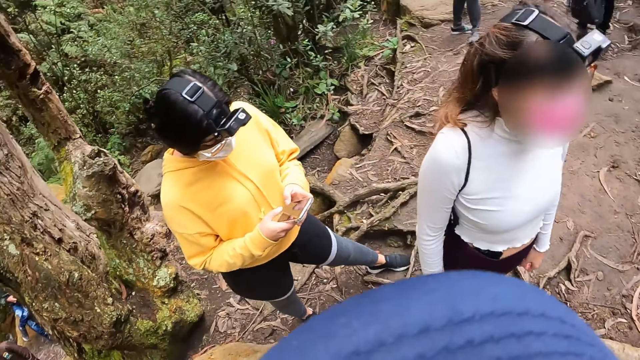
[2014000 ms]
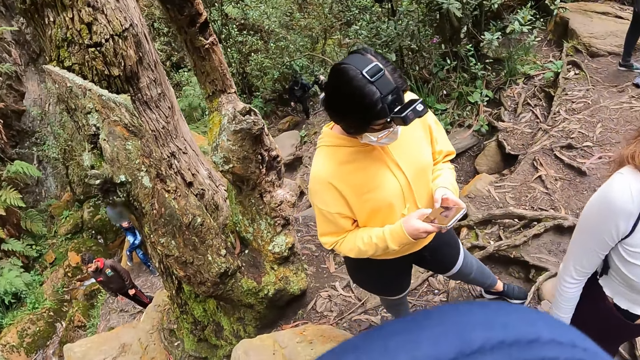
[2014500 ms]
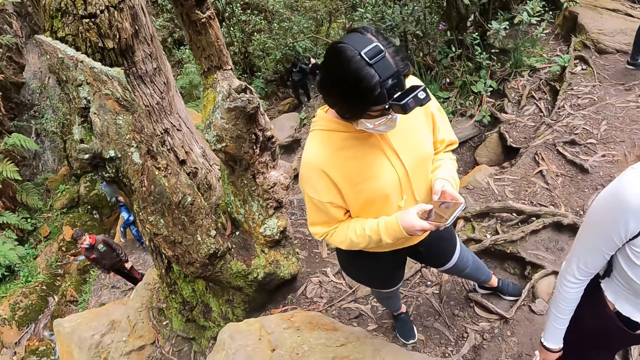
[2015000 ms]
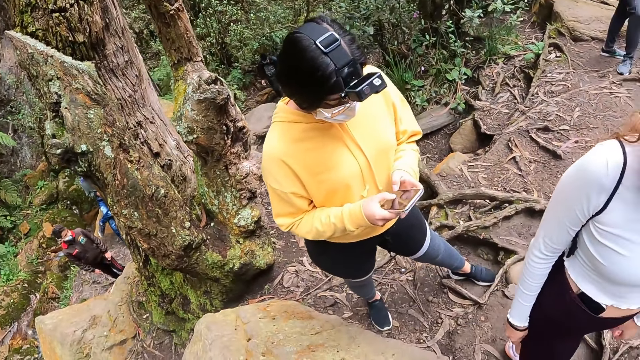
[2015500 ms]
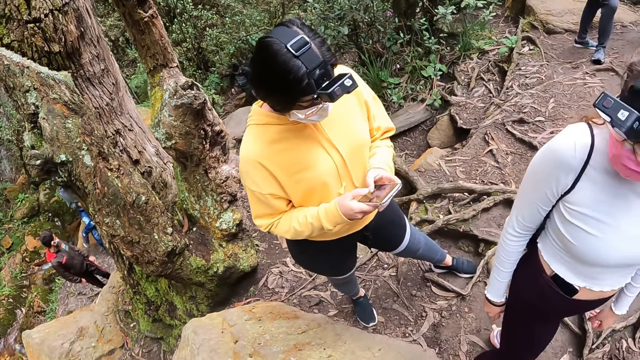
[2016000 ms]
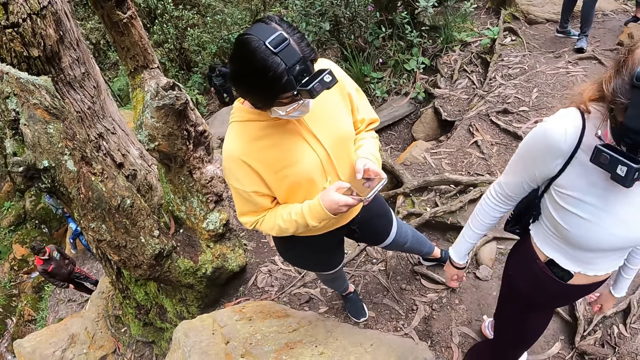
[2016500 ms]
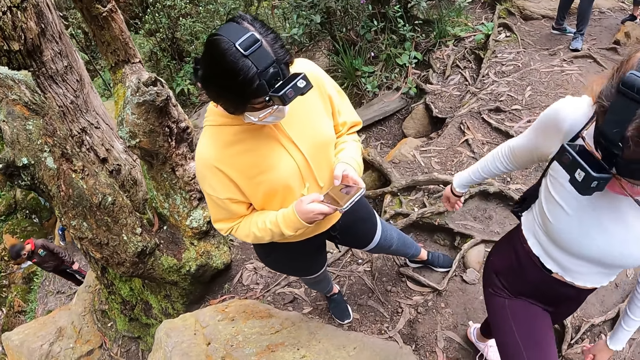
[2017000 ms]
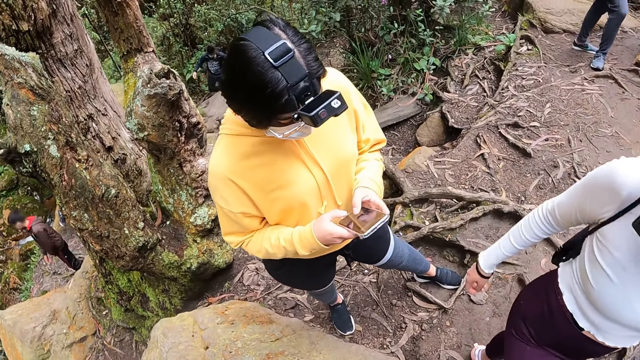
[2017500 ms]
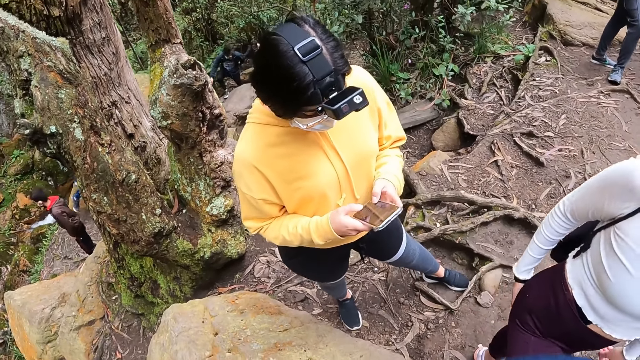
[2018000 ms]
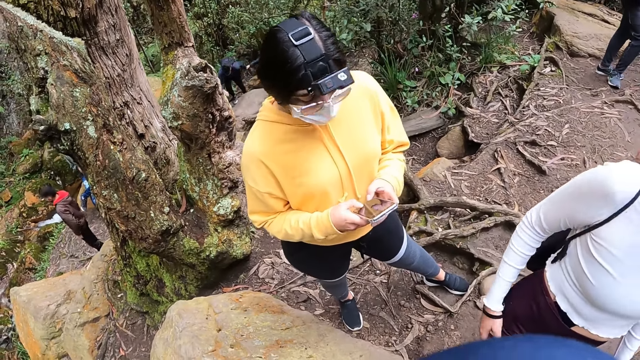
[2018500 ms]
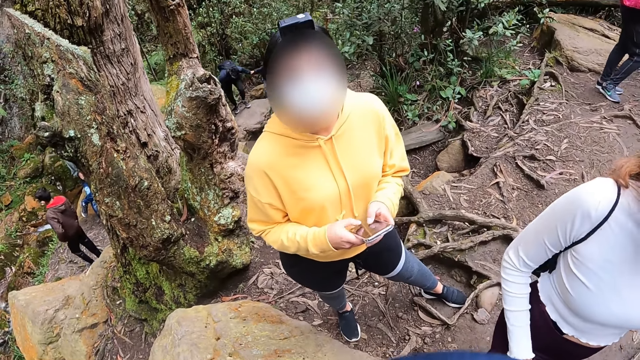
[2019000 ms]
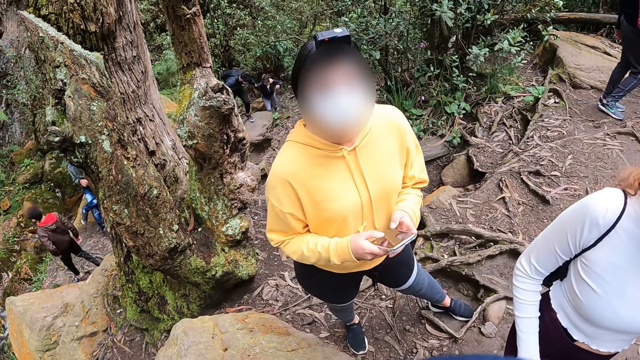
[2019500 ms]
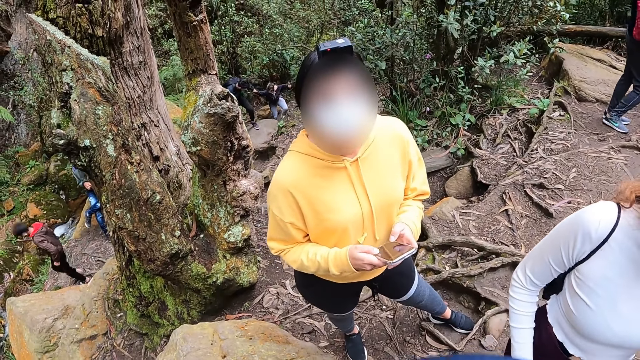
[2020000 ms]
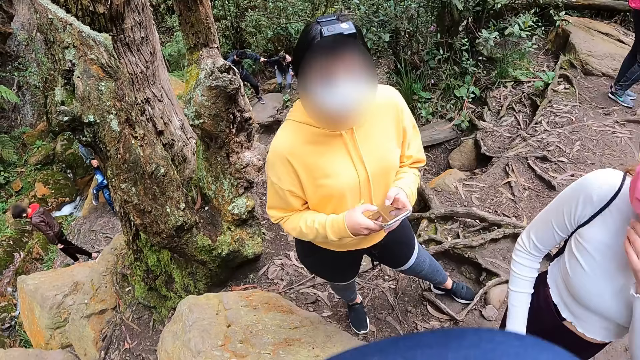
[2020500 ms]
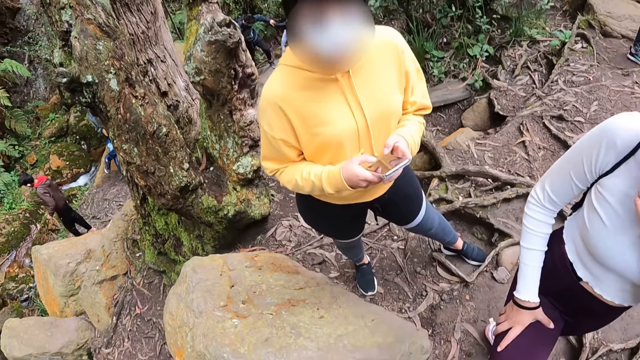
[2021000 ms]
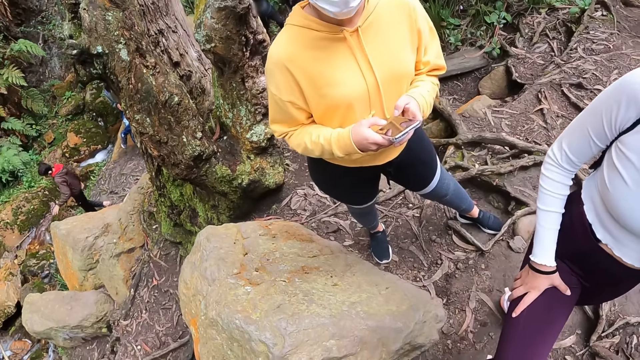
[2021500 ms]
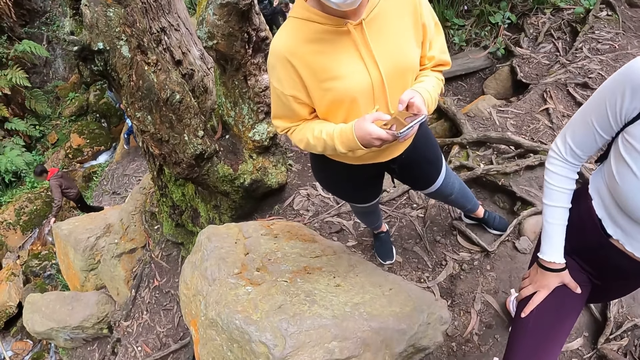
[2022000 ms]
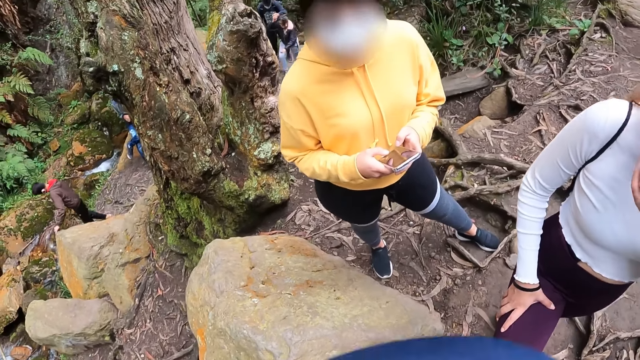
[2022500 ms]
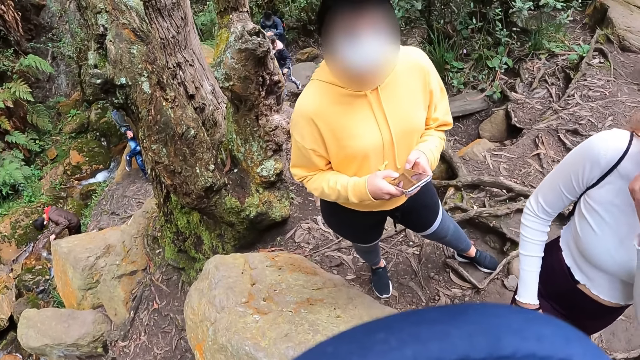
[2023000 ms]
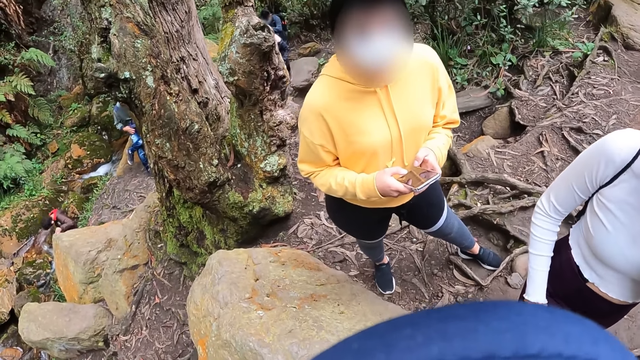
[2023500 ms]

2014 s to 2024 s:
The camera wearer looks around. A woman touches her right lap with her right hand. The camera wearer interacts with another woman. The first woman touches her face with her left hand.

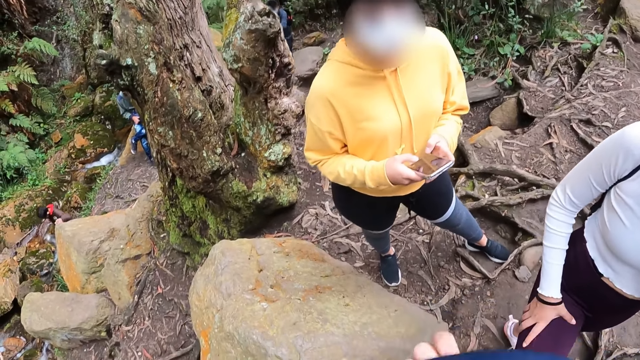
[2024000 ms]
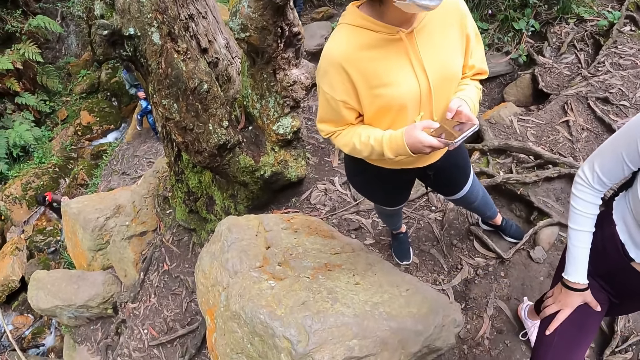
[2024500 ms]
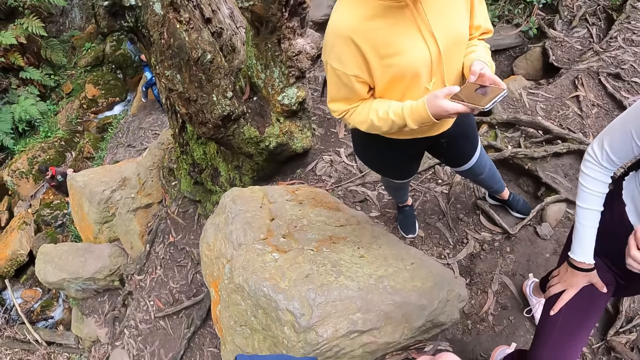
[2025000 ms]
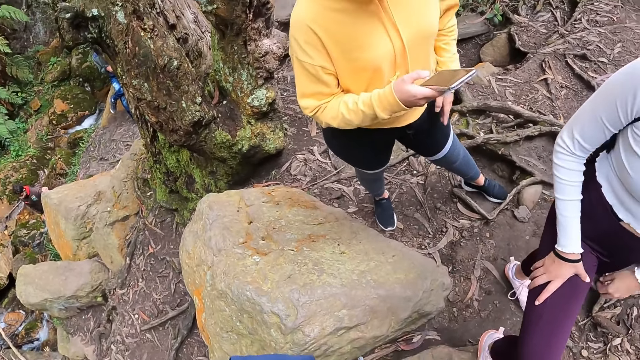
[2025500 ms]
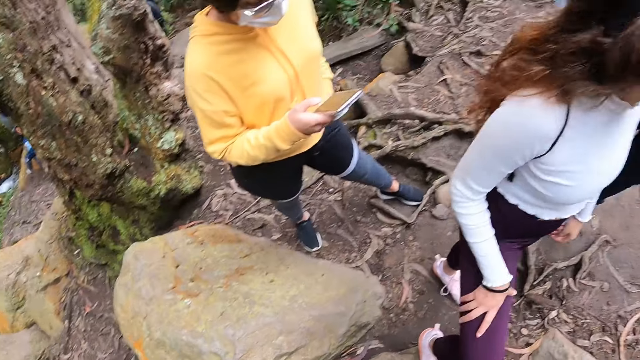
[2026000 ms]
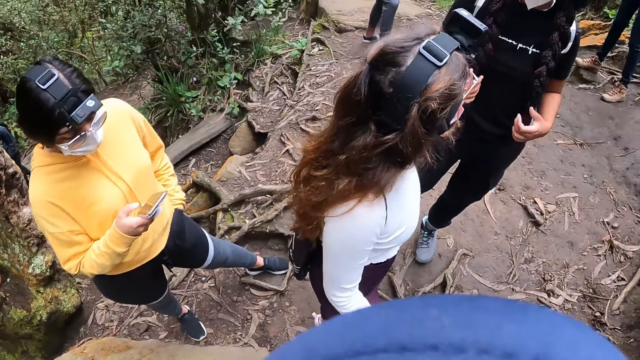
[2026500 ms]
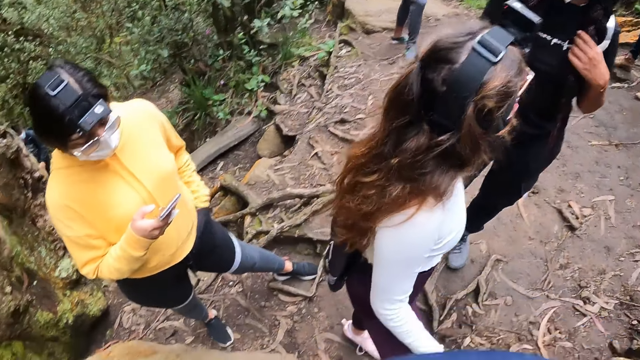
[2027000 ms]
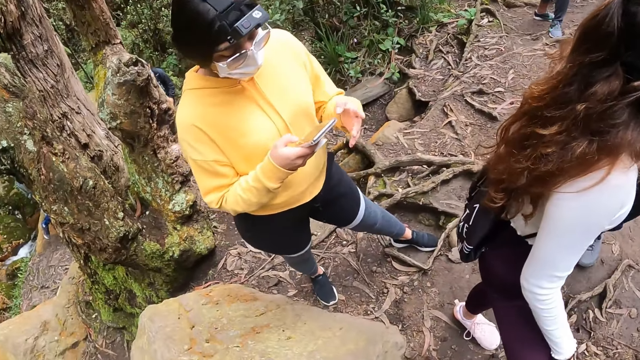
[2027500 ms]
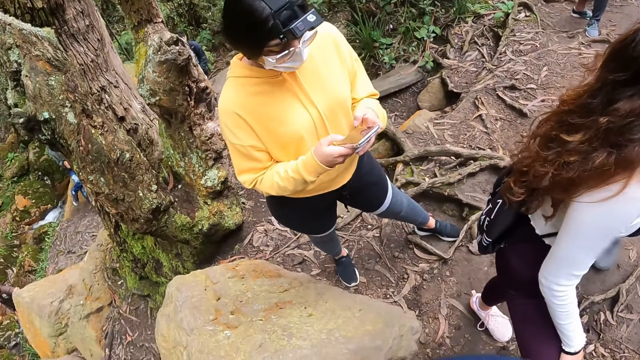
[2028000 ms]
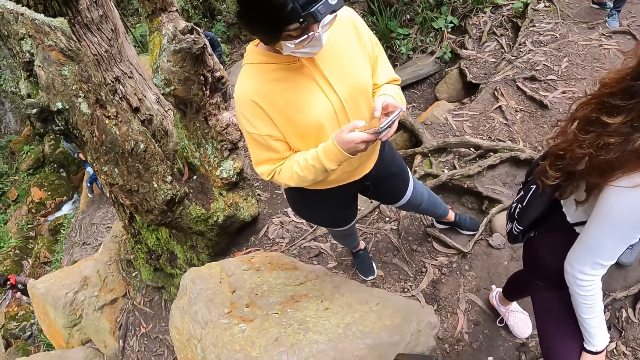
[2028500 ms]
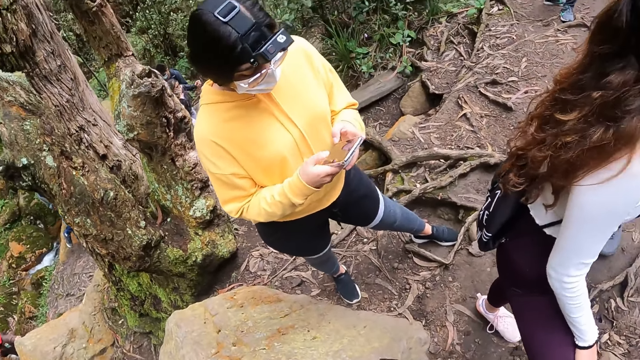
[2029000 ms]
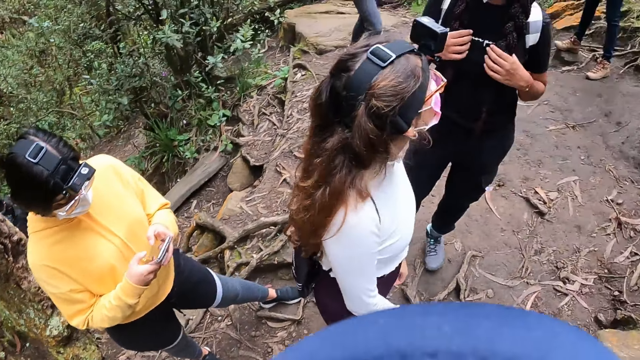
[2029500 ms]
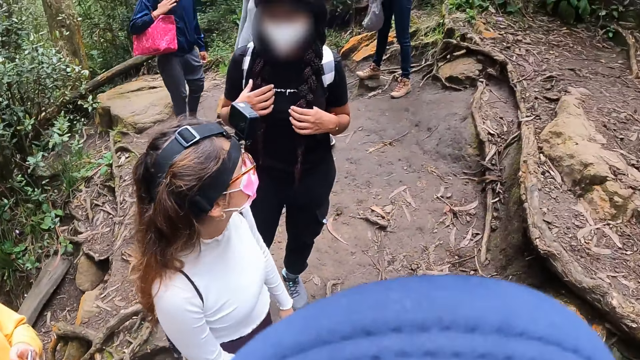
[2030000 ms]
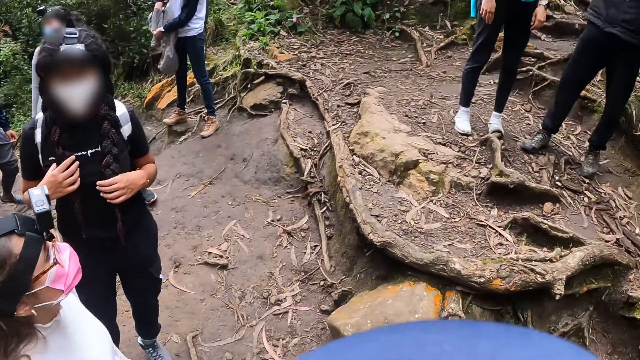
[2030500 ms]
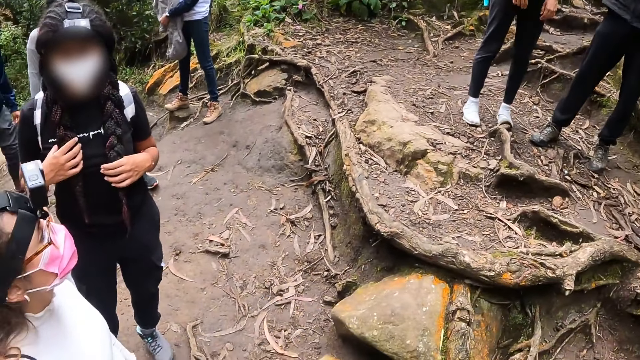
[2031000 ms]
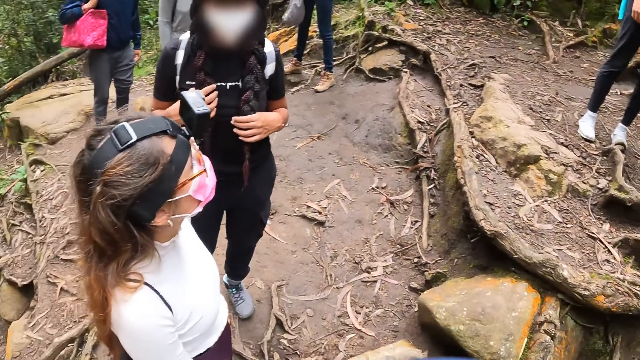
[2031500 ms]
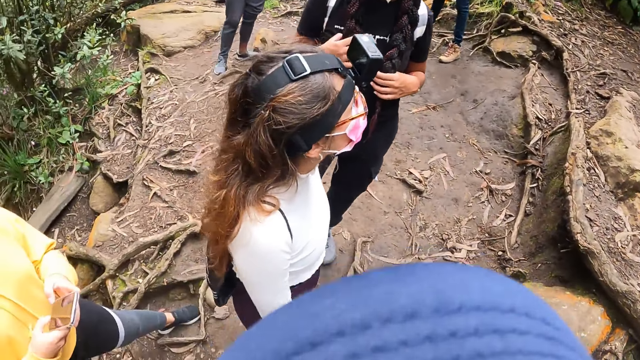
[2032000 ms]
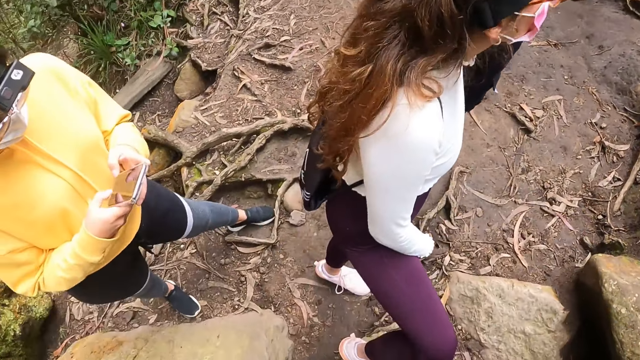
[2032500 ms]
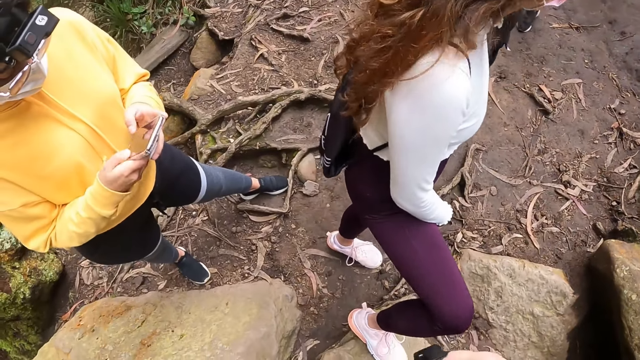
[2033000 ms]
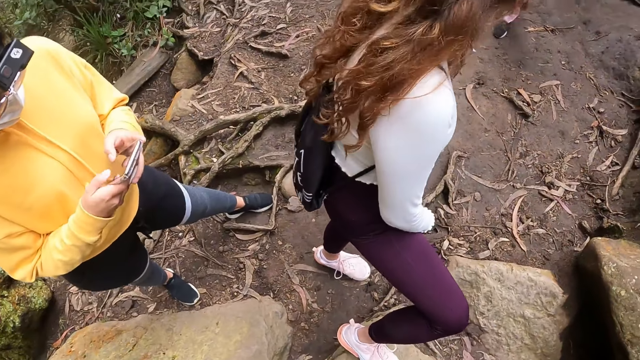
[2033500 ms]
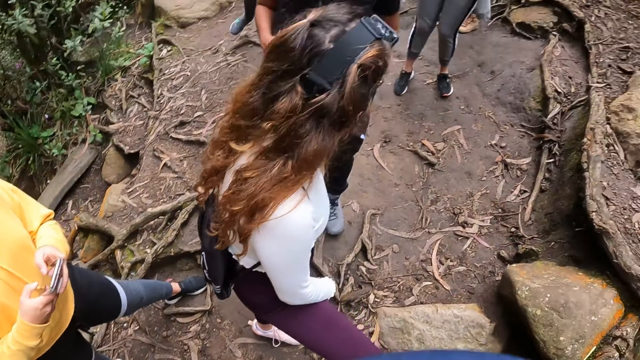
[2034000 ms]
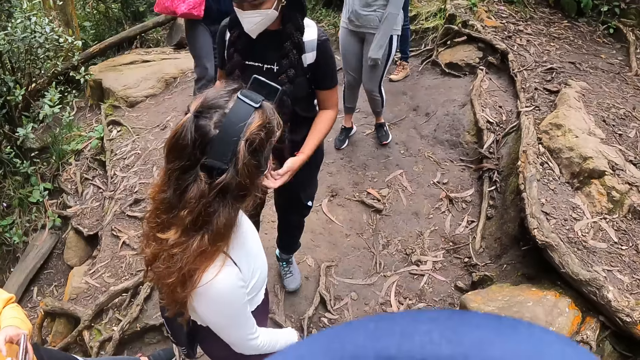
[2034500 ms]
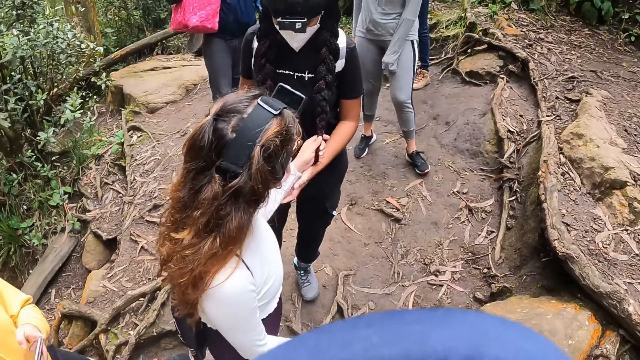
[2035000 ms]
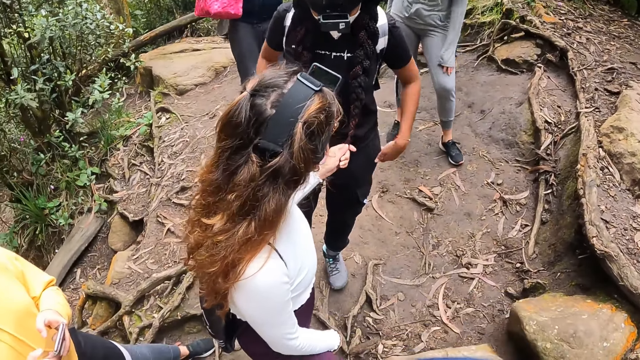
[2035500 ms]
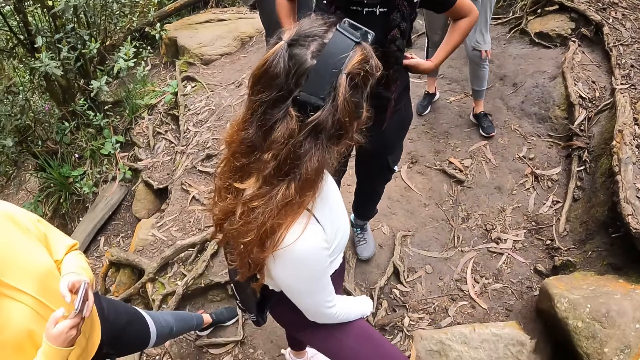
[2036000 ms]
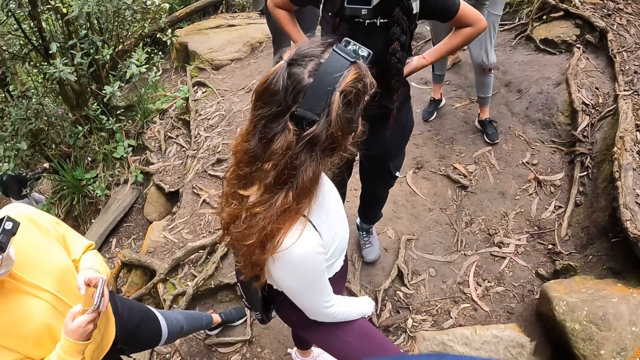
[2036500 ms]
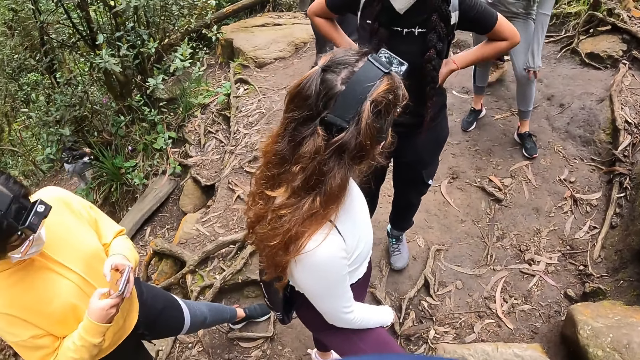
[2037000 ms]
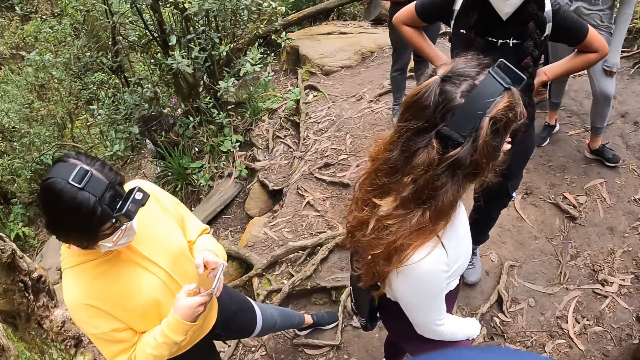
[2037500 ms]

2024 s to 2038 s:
A woman dips her left hand in her trouser pocket. Another woman interacts with a third woman. The first woman operates the mobile phone with both hands. The camera wearer looks around. The second woman touches the hair of the third woman with her left hand. The camera wearer looks around again.
